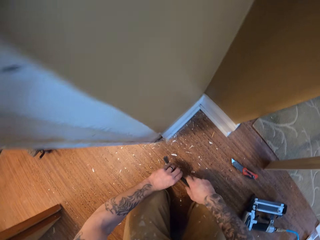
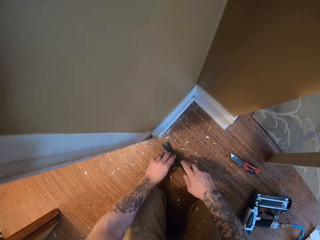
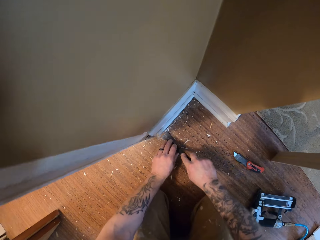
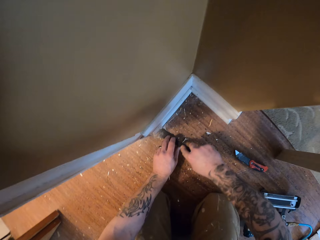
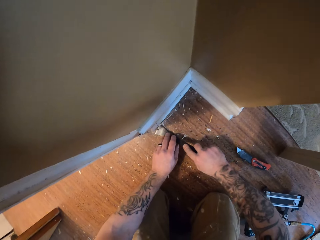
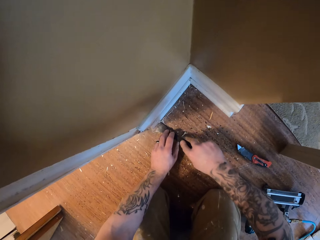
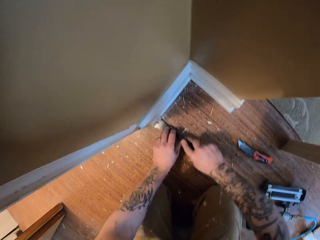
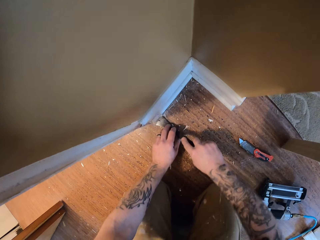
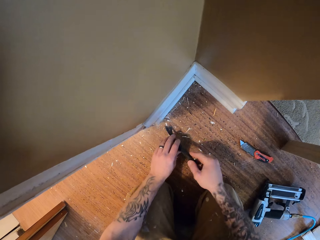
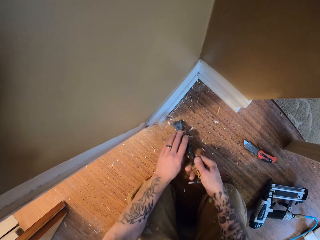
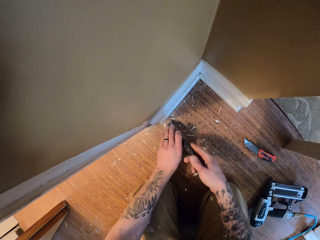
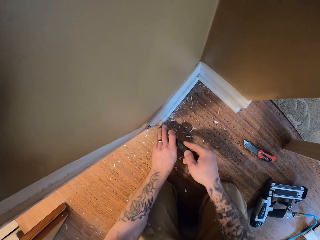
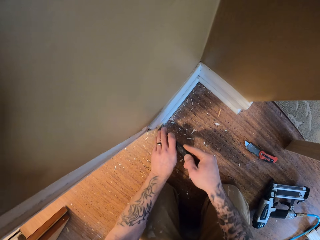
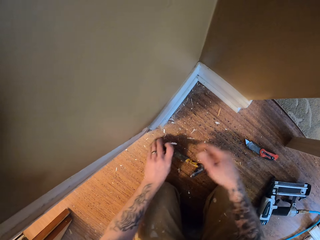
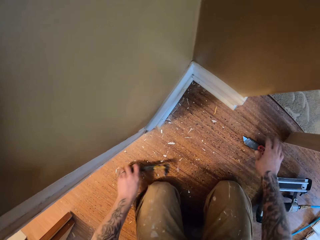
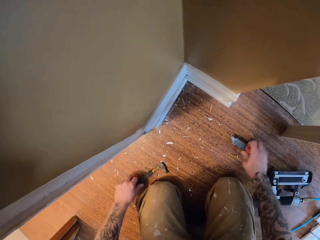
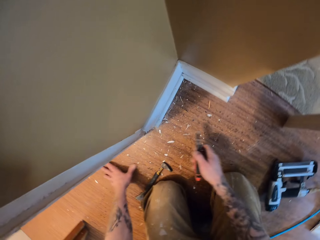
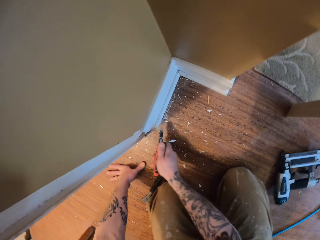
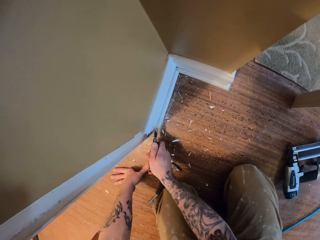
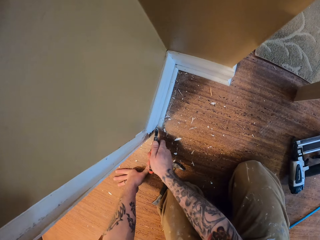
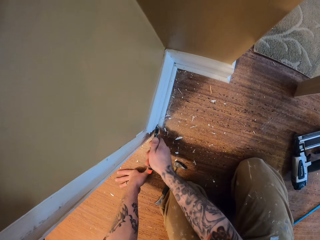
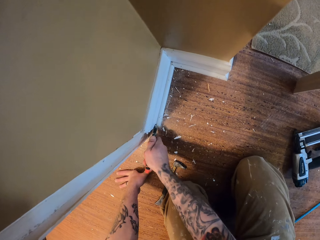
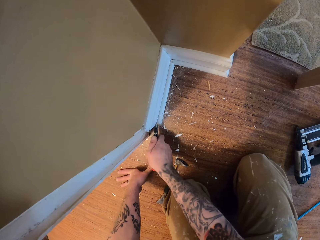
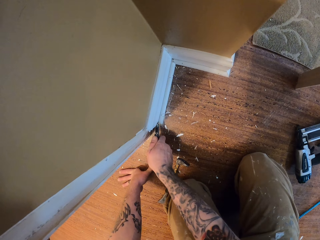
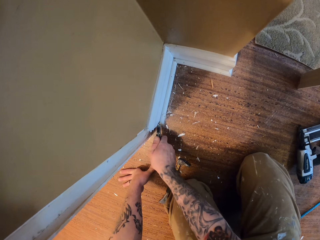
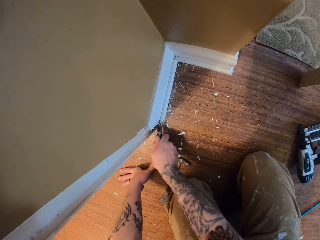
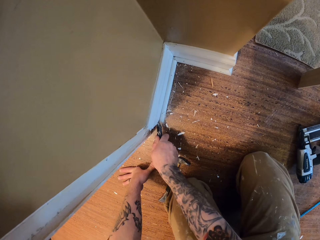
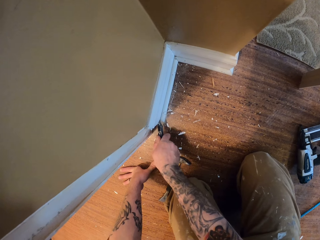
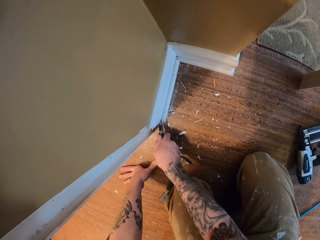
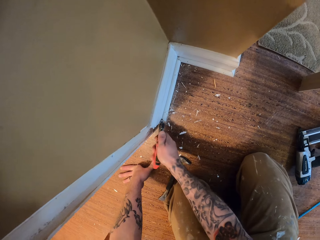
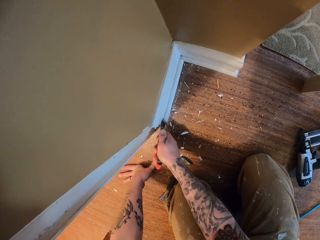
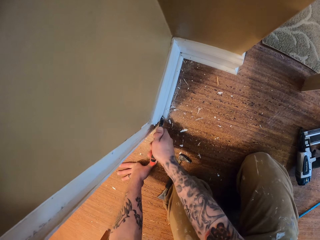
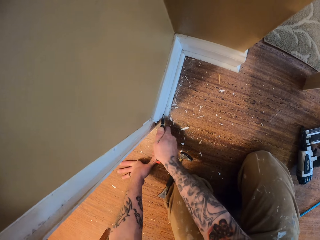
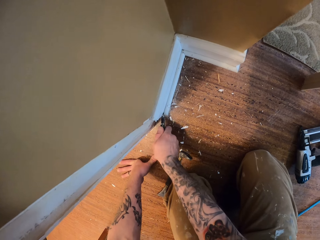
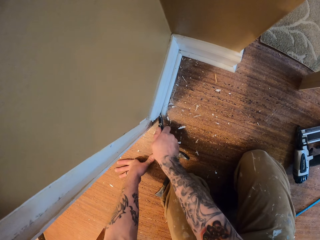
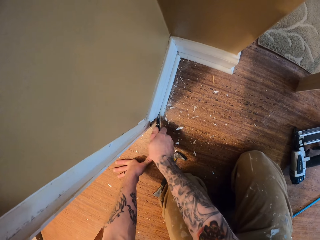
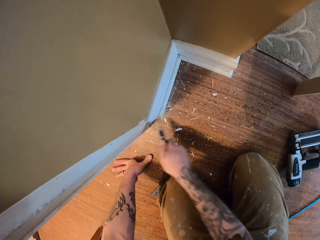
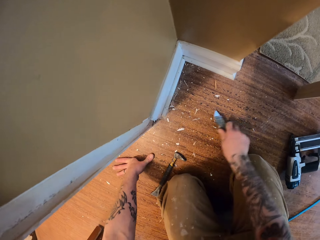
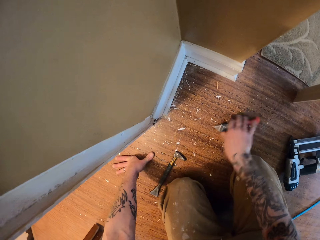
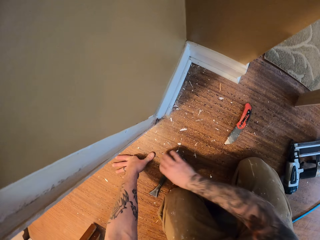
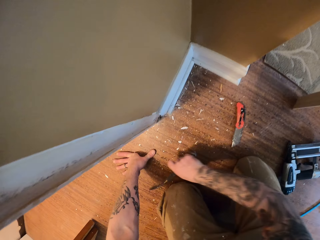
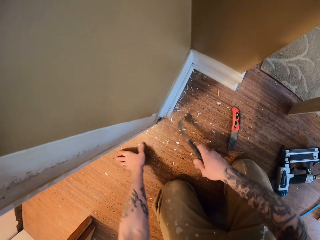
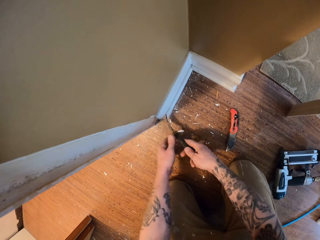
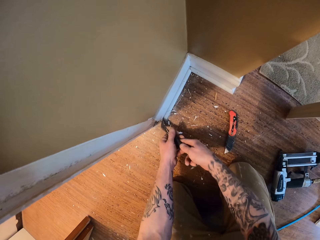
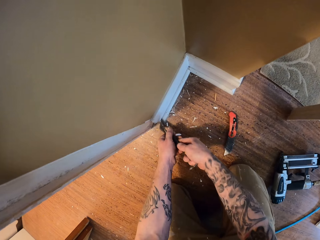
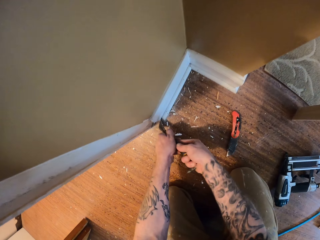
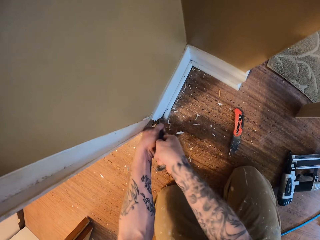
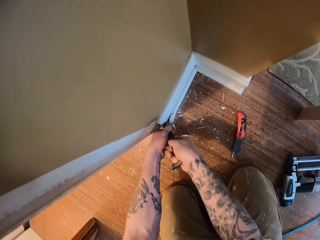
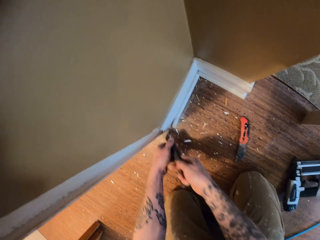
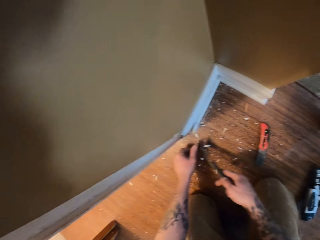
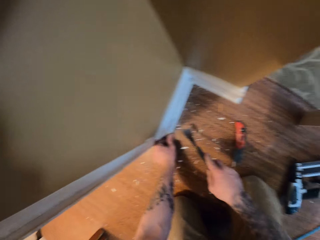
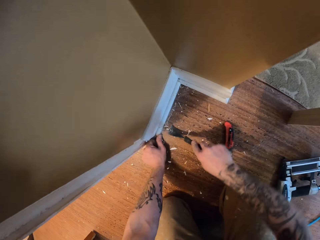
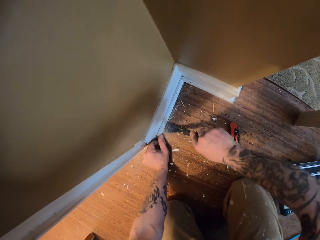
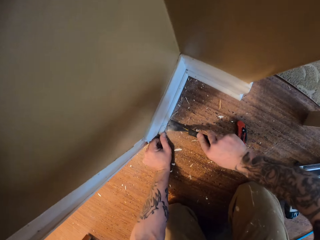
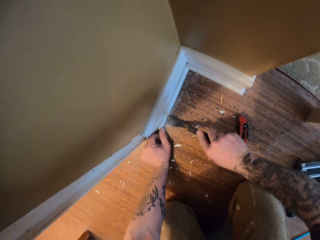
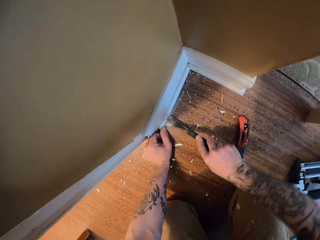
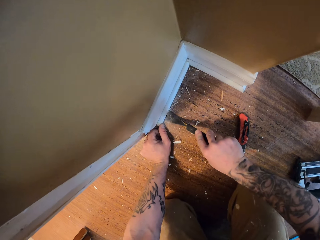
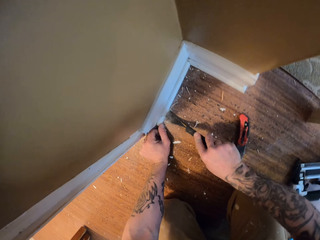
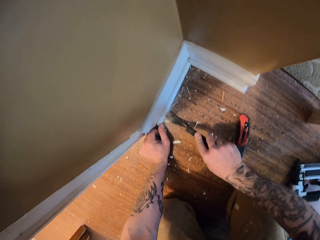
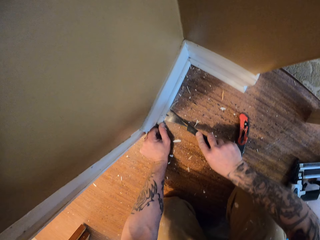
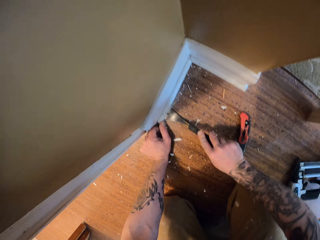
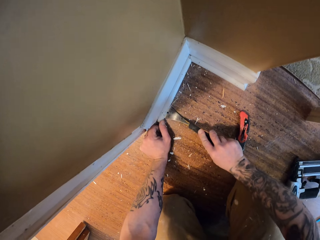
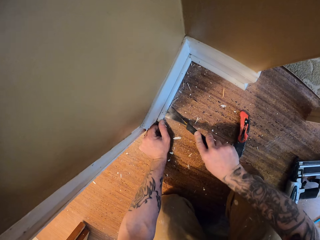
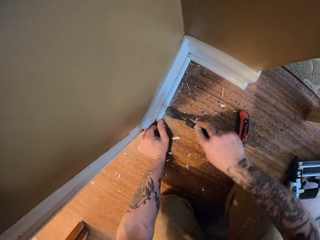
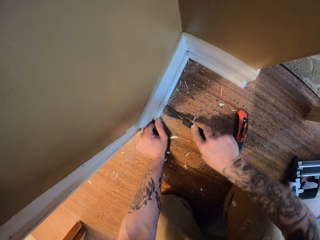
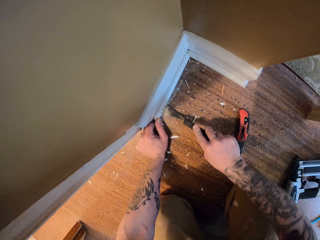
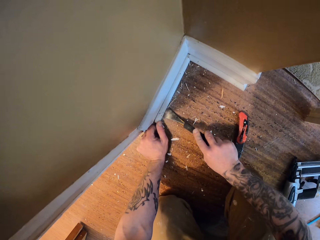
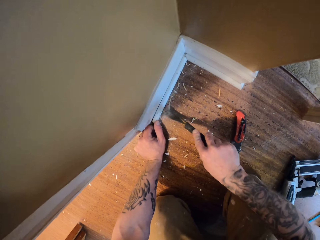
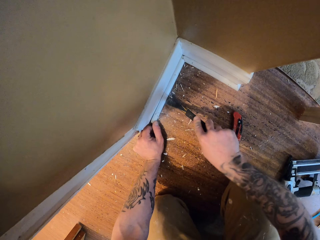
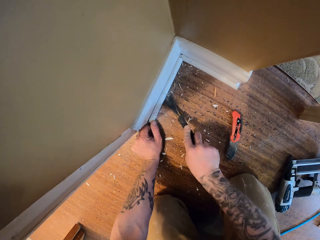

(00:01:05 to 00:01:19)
The camera wearer carries the crowbar. They pick up a putty knife. They remove the wall trim with the crowbar. They cut the baseboard using the putty knife. They put the putty knife or crowbar on the floor. They pick up a utility knife. They cut the baseboard using the utility knife. They remove the wall trim with the knife. They put the utility knife on the floor. They pick up the putty knife or crowbar. They remove the wall trim with the knife. They cut the baseboard using the putty knife.

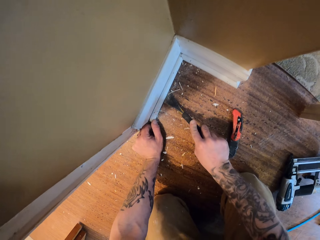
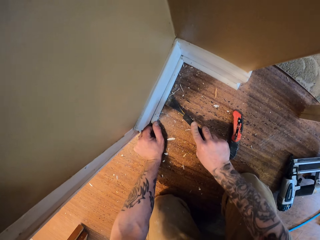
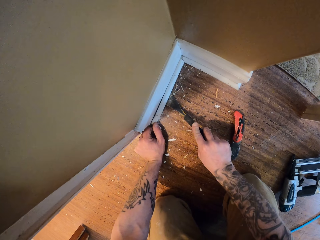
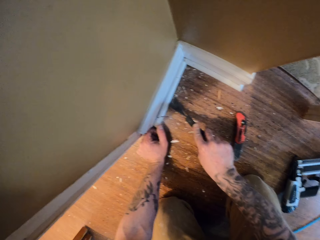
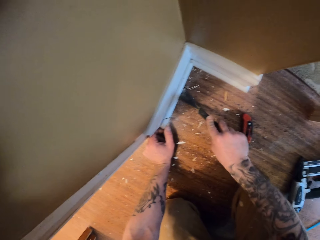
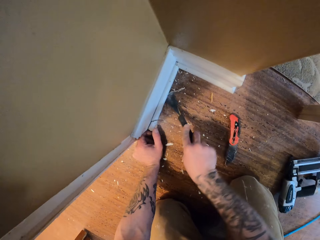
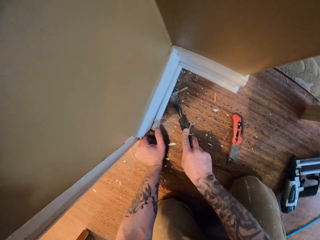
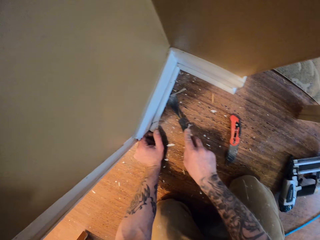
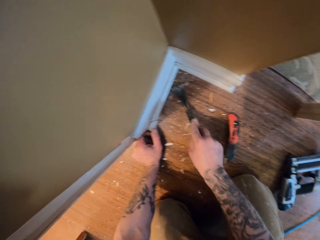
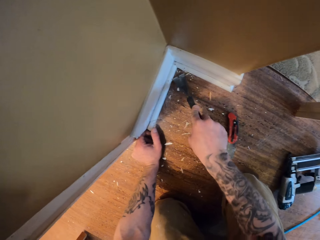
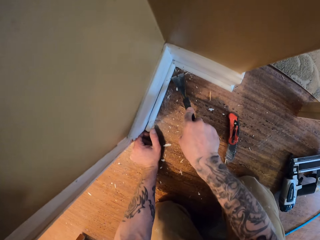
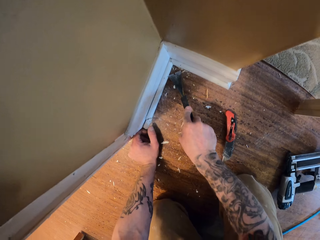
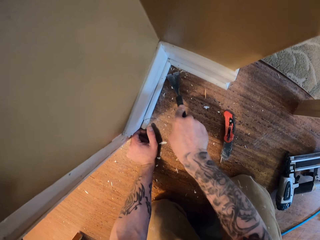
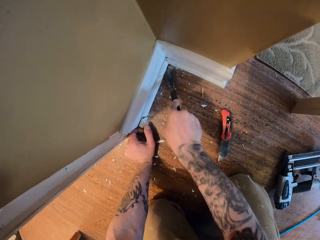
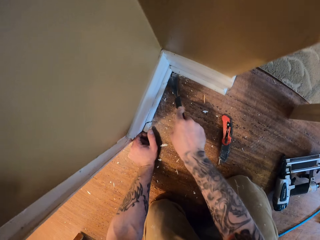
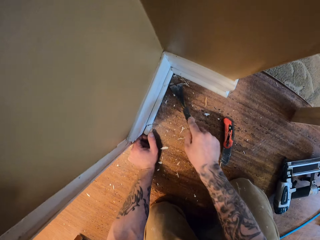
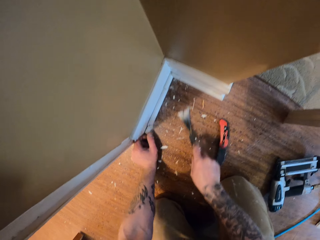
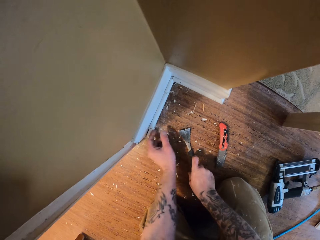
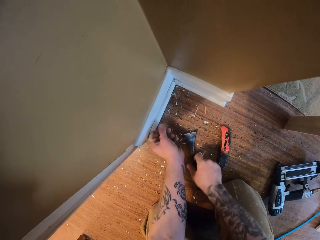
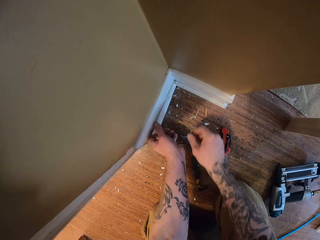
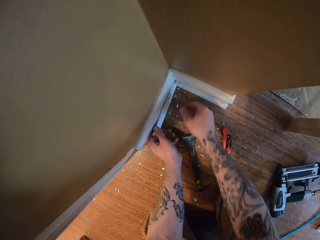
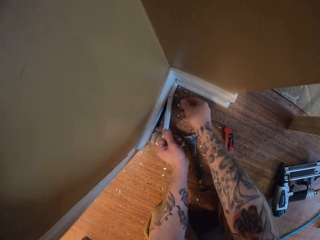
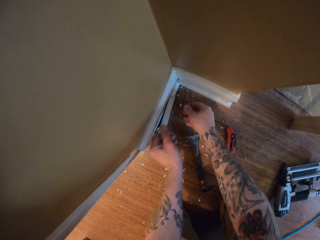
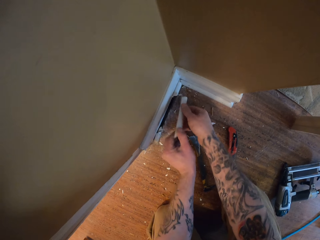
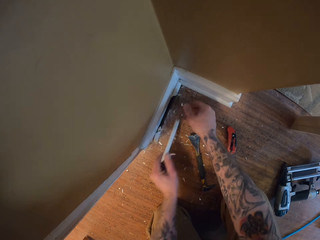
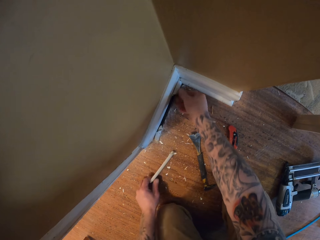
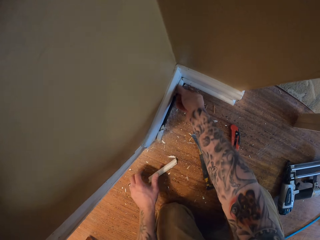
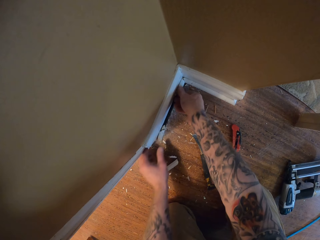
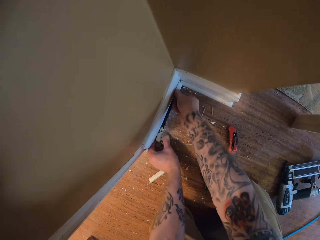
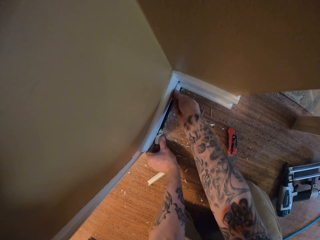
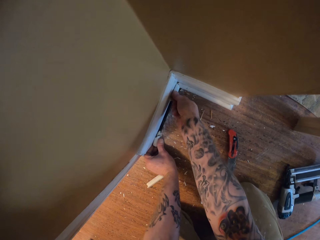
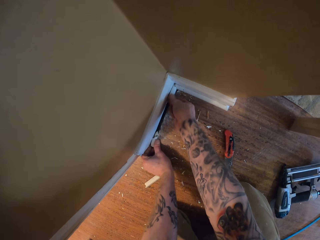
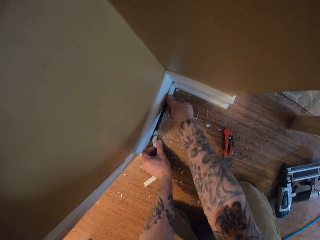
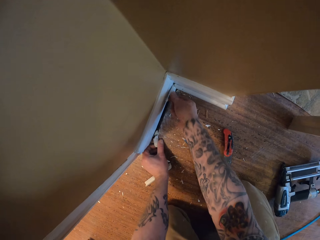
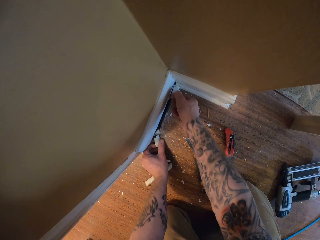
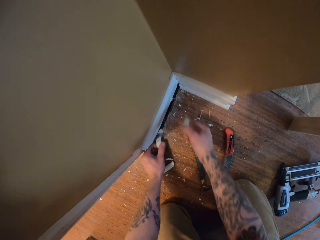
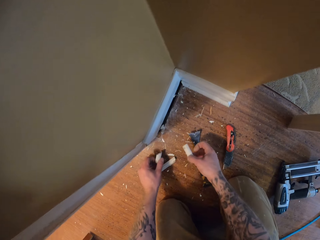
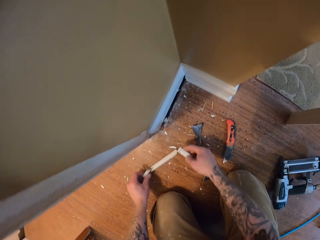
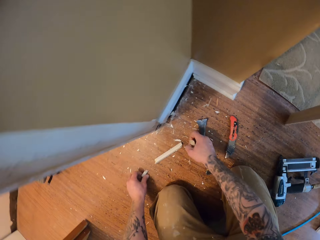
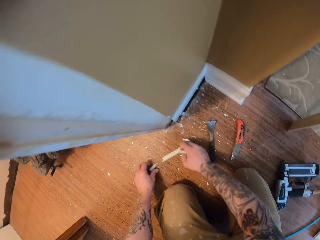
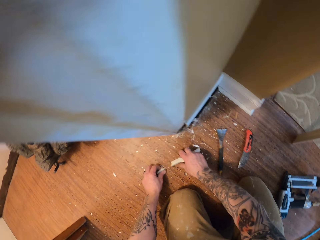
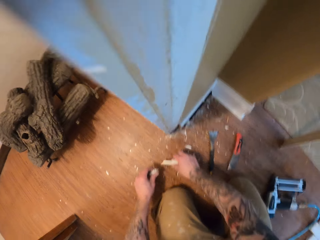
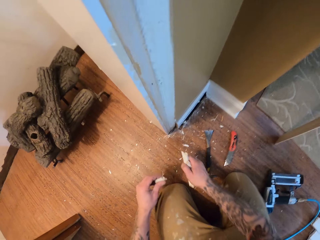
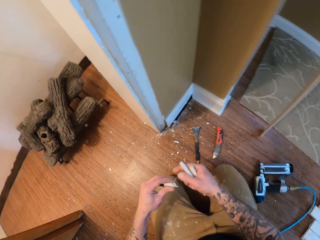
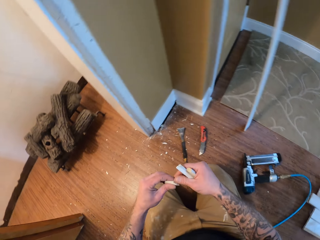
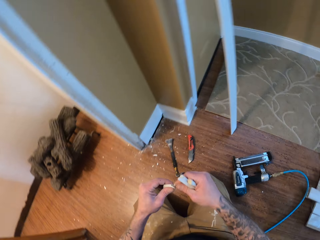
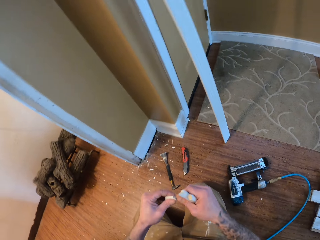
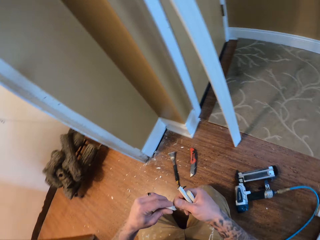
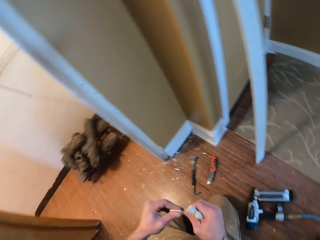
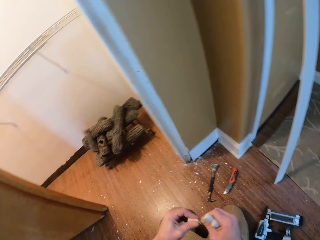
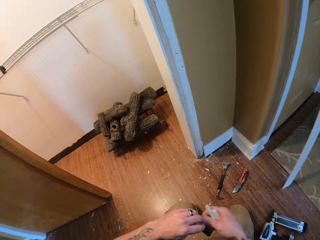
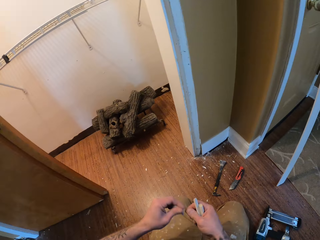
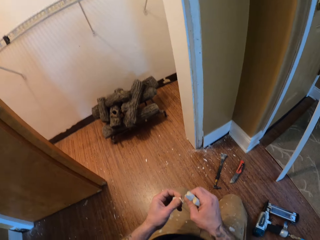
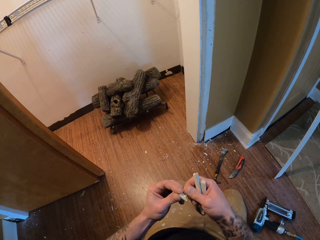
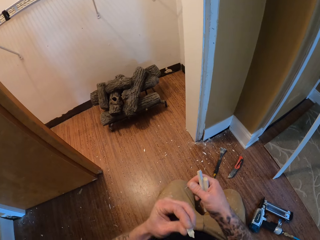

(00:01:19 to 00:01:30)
The camera wearer puts the putty knife or crowbar on the floor. They remove a piece of baseboard with both hands. They remove a piece of baseboard again. They hold the pieces of baseboard.
